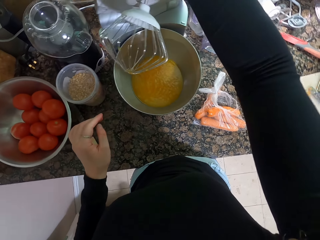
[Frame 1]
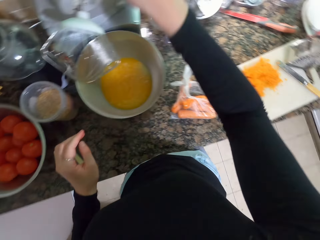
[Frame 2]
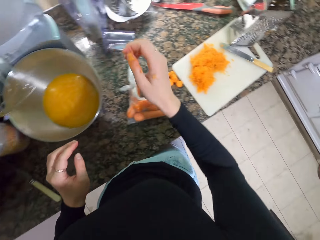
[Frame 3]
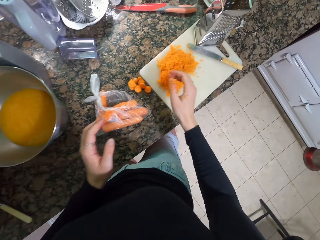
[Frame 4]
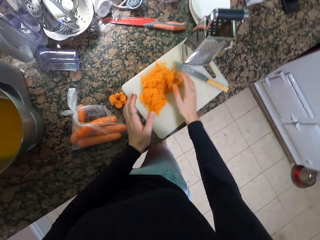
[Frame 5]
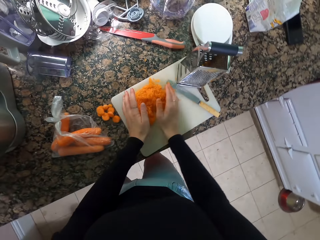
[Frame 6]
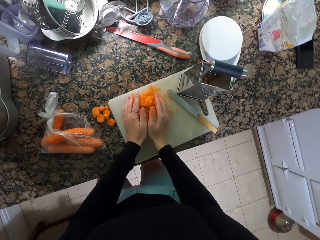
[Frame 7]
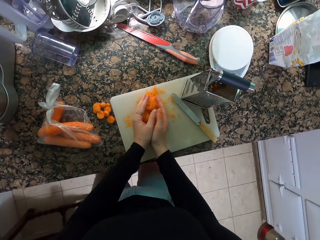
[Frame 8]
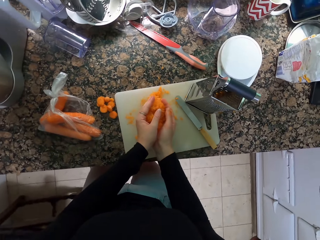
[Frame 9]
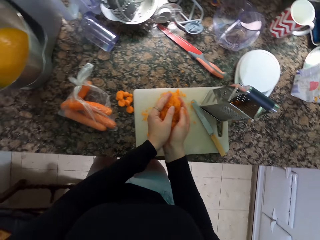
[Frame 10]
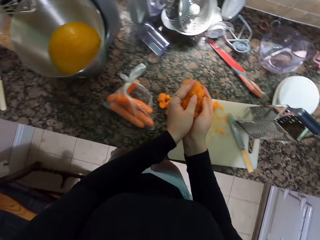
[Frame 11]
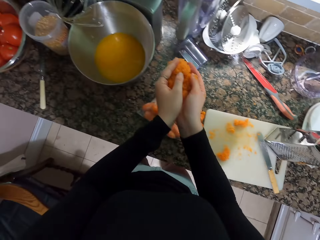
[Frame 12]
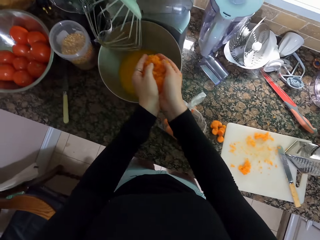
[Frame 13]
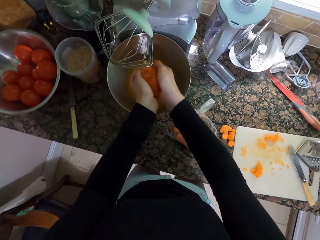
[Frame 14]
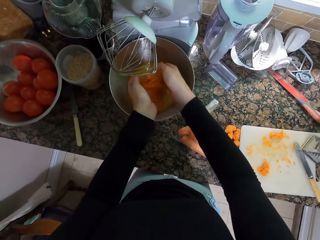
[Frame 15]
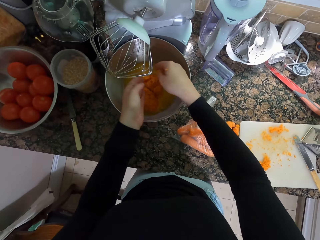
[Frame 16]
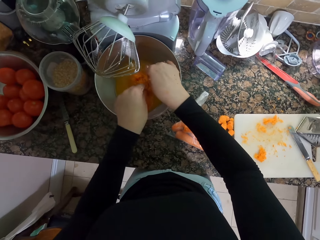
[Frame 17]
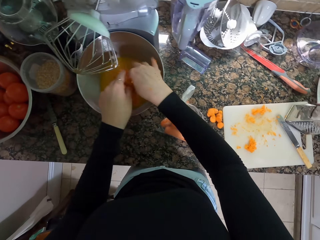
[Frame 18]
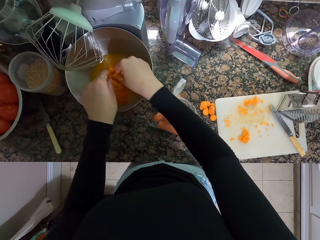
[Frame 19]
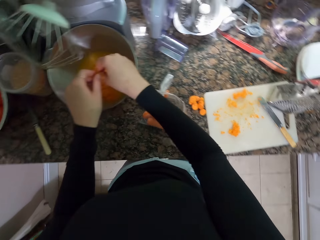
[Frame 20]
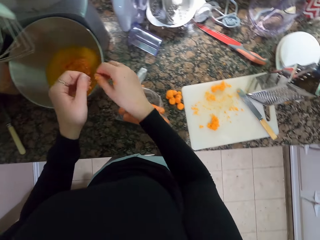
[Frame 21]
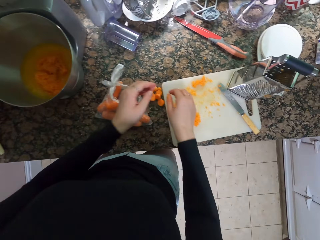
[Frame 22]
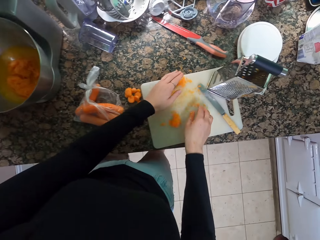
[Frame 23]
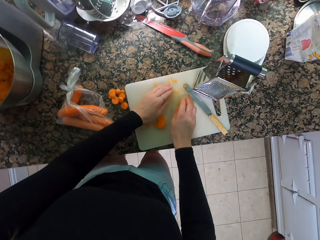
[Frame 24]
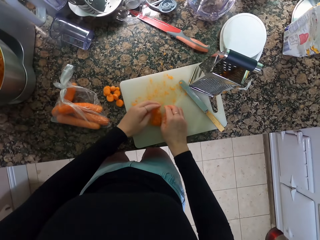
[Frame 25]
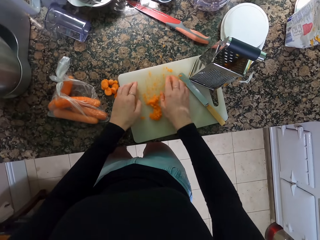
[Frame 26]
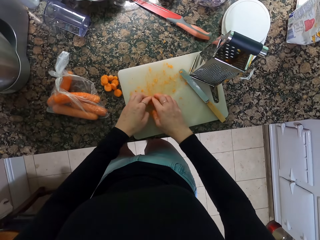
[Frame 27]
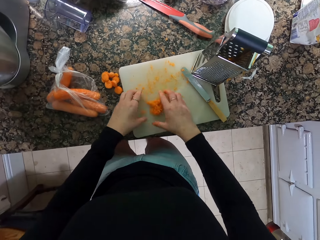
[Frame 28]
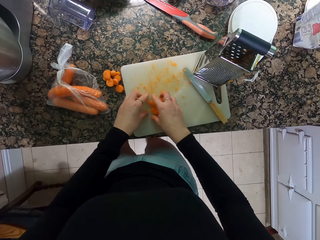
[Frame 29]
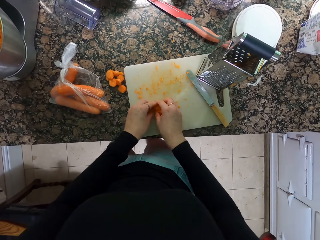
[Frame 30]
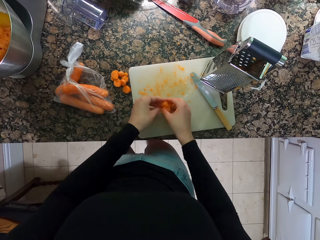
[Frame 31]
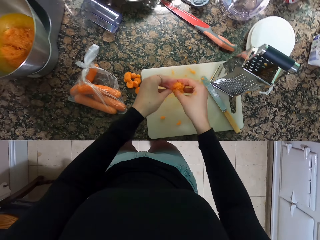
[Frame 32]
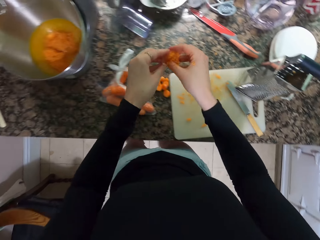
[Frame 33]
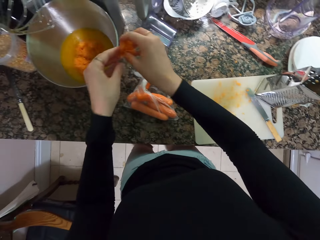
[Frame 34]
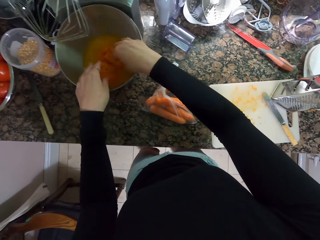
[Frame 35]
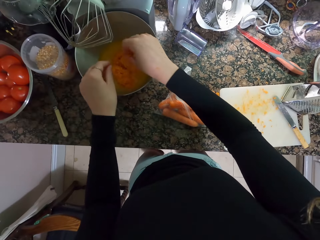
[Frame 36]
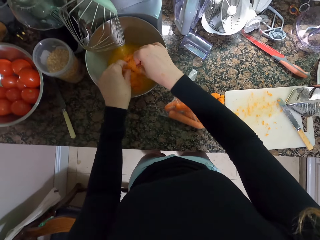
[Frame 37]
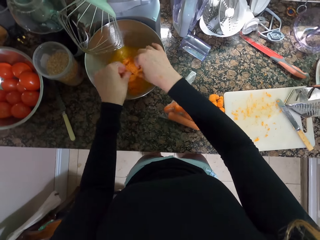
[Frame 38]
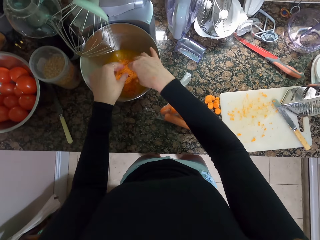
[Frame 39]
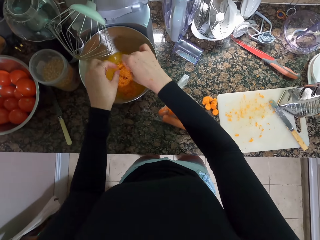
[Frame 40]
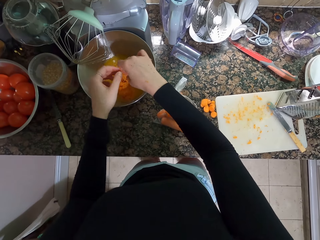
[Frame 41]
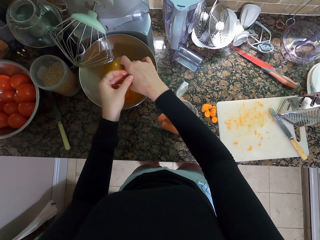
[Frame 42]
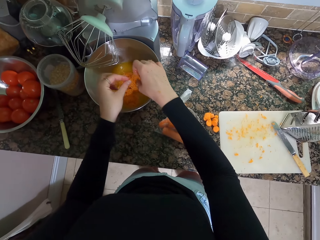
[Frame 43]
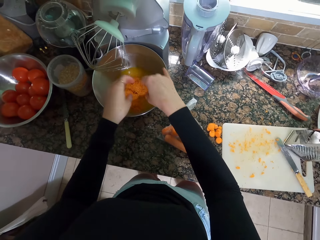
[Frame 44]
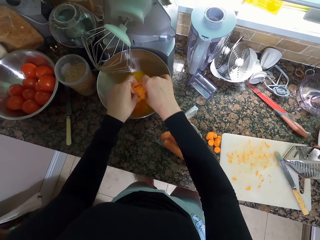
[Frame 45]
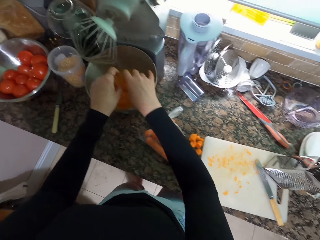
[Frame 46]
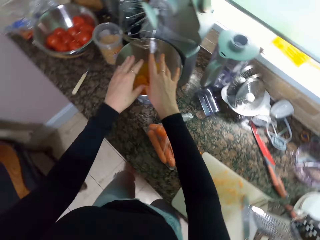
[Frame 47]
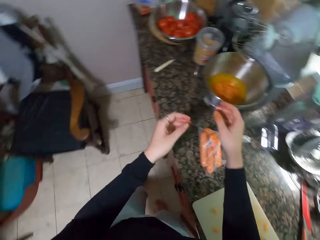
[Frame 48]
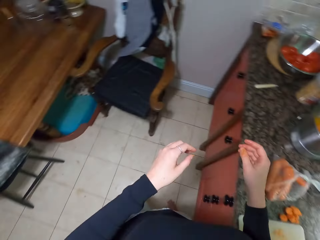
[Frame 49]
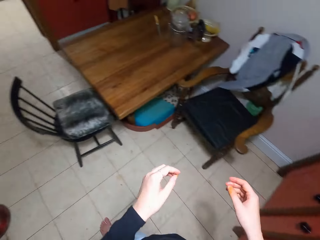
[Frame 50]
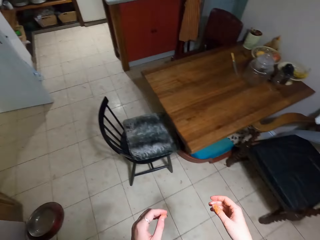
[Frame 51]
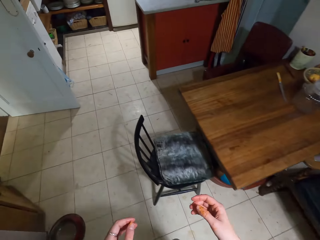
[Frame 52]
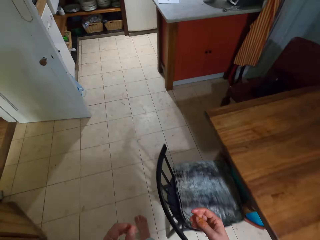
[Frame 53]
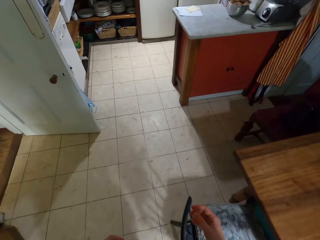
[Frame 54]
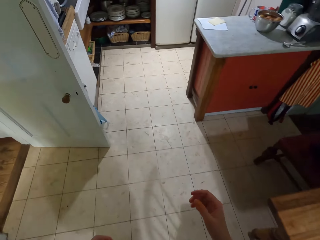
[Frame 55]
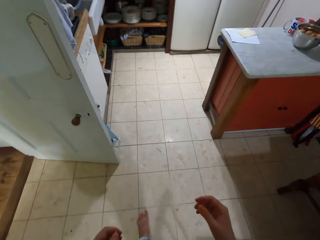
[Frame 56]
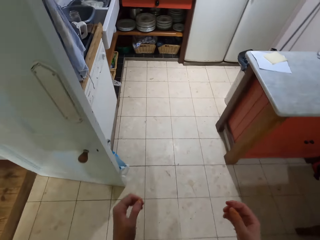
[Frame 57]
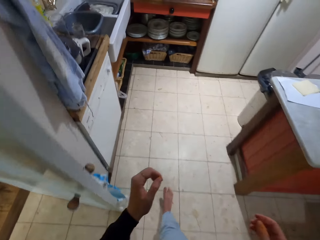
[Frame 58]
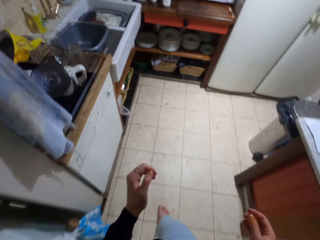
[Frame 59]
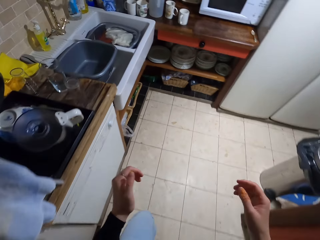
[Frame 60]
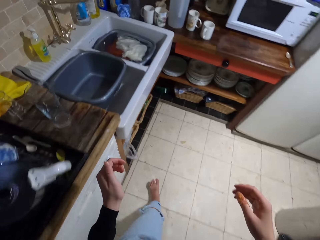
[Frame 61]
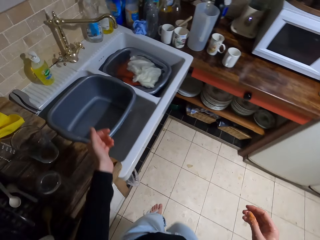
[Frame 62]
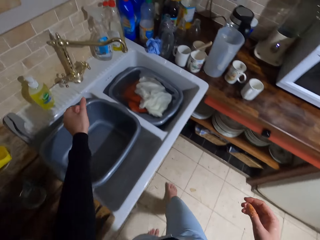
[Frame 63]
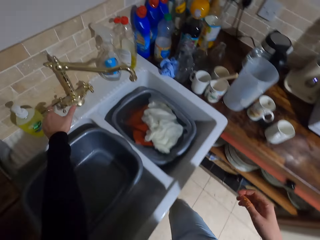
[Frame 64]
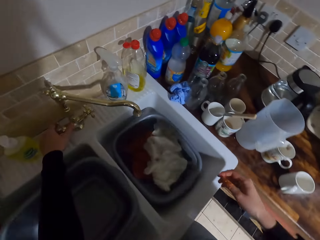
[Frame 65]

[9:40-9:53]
The camera wearer scoops the carrot. They put the grated carrots in the blender. They scoop the carrot. They put the carrot in the mixer. They walk away from the mixer to the sink.

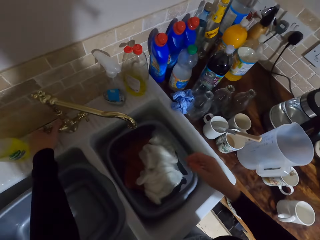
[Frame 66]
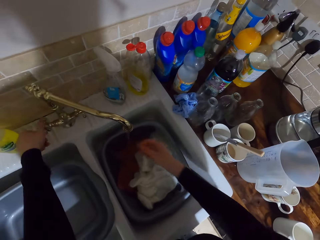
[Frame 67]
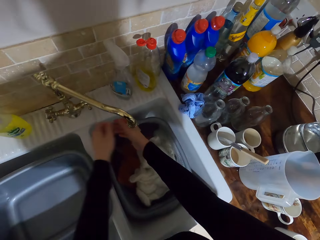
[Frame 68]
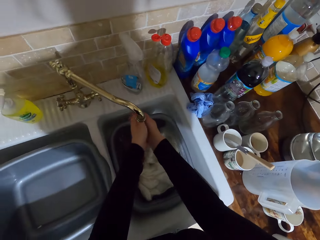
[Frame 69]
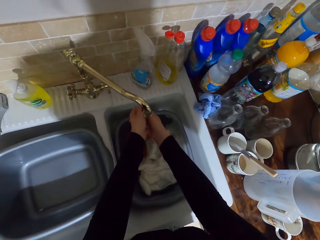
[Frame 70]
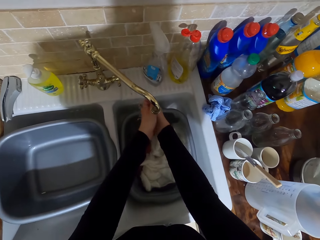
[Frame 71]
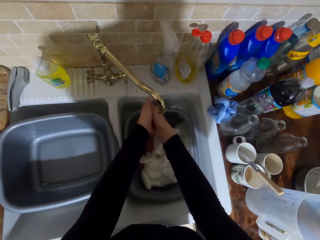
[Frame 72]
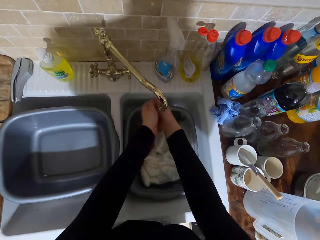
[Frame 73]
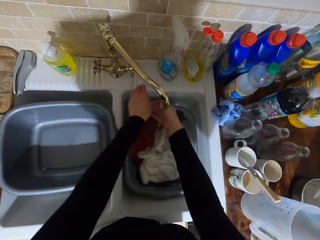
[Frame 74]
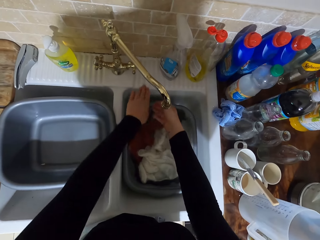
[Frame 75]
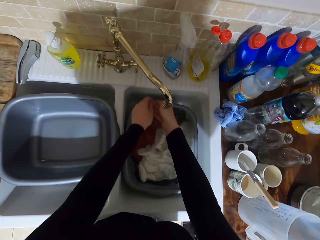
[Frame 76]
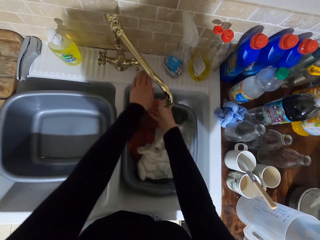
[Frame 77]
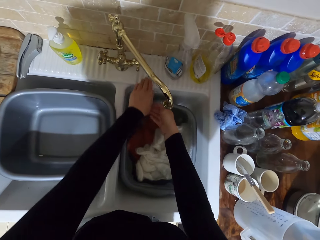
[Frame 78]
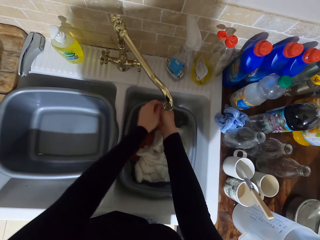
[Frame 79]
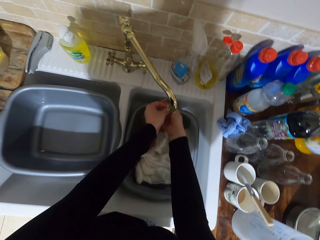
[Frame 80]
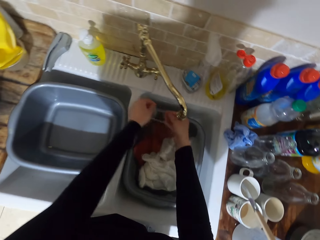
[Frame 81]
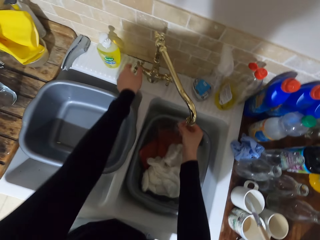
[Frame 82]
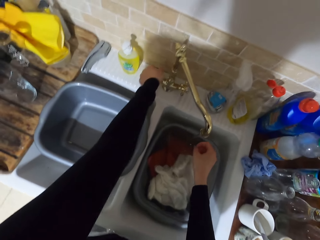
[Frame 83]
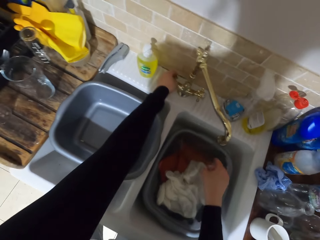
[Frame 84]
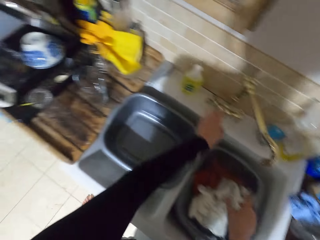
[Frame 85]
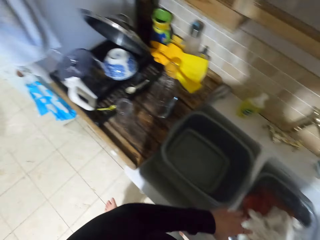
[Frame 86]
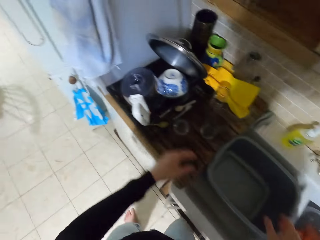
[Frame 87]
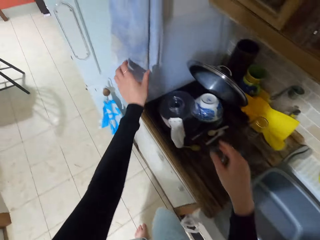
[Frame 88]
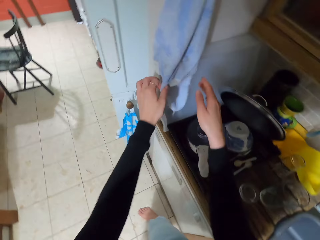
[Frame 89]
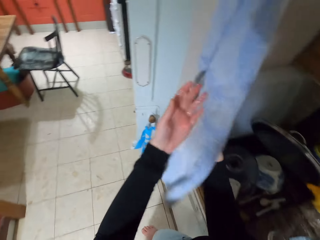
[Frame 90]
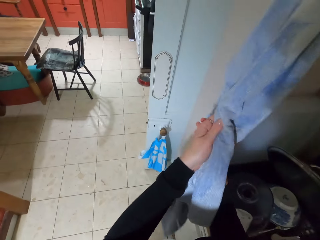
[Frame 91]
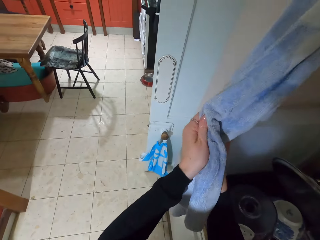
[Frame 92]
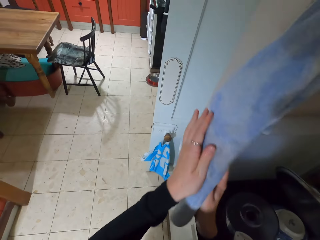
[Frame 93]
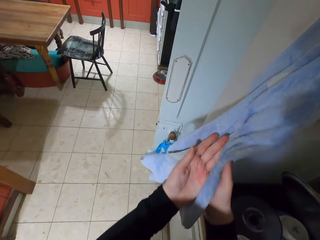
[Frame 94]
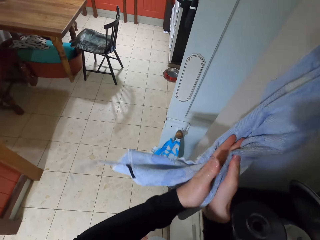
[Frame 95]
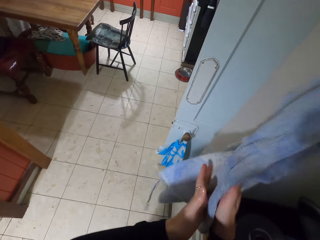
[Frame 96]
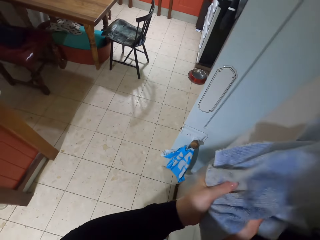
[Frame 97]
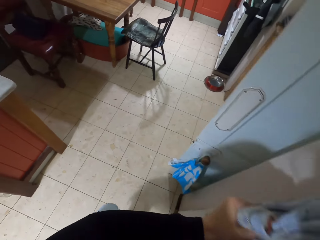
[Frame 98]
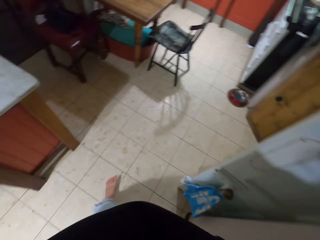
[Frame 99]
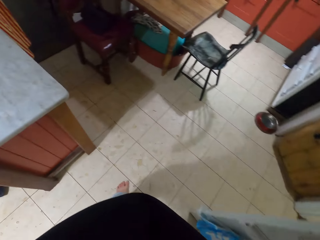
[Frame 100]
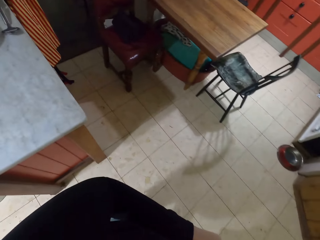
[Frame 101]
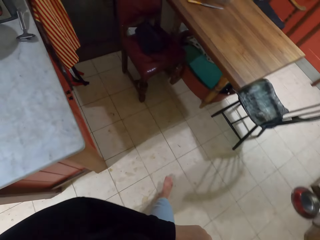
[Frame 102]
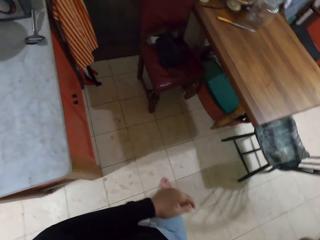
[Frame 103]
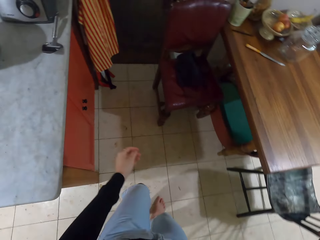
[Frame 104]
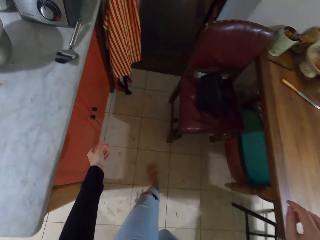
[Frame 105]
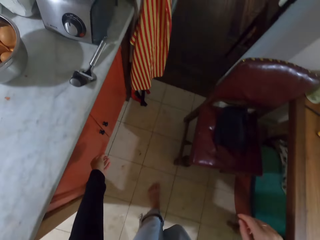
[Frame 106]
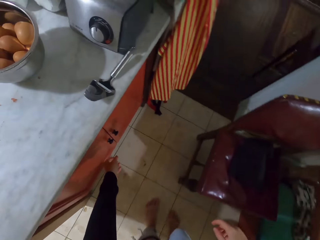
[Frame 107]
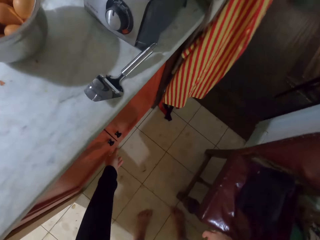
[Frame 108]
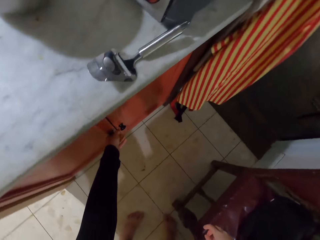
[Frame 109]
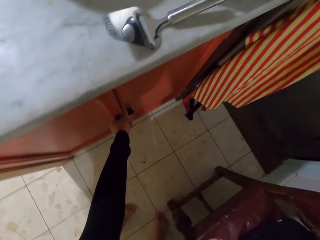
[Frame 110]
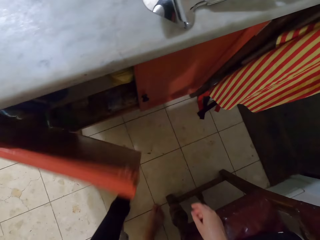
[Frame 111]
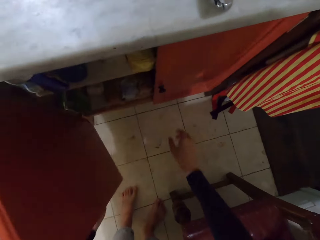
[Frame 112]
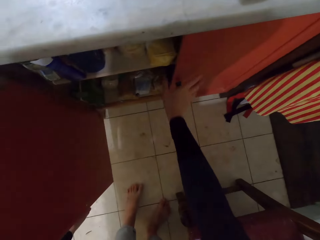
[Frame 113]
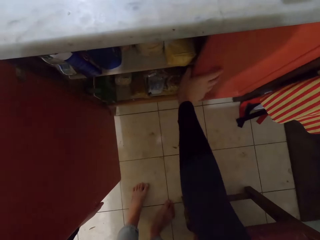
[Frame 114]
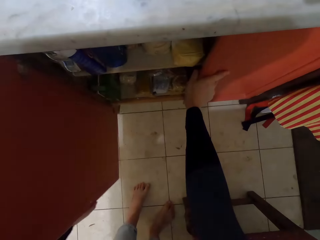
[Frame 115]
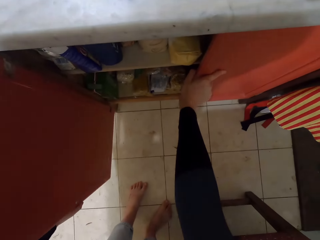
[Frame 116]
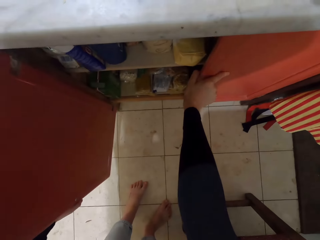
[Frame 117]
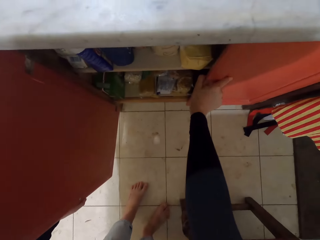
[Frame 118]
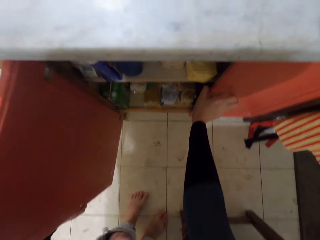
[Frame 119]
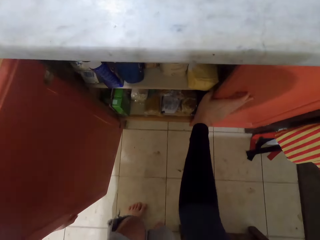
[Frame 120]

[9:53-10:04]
The camera wearer opens the sink tap and washes his hands. He closes the sink tap. He wipes his hand with a towel. He walks towards the cabinet. He opens the kitchen cabinet.
